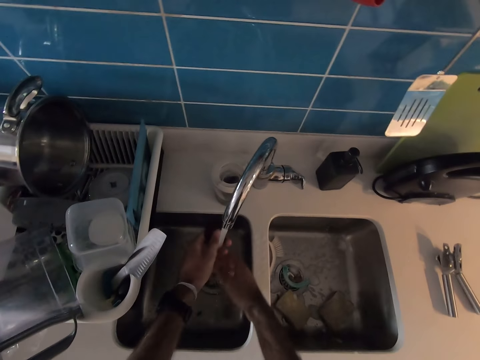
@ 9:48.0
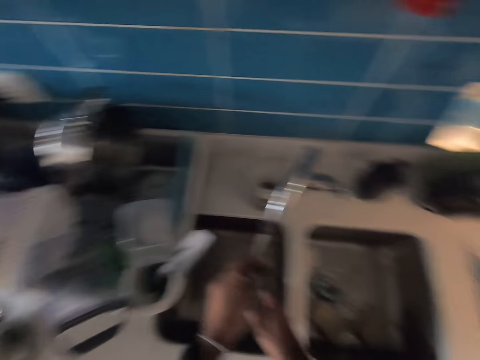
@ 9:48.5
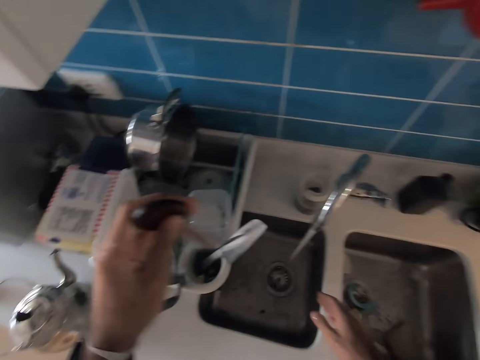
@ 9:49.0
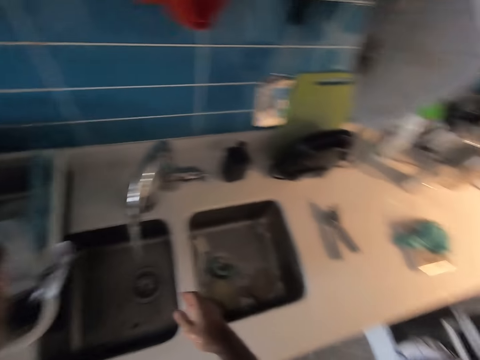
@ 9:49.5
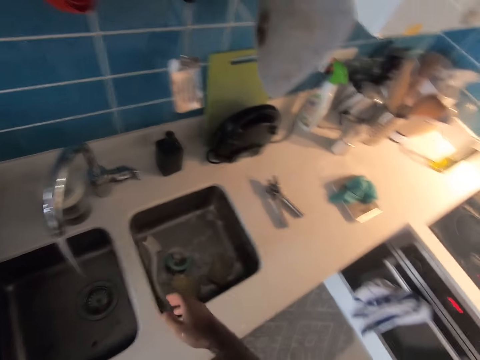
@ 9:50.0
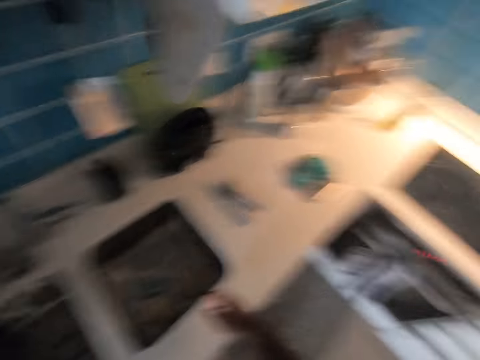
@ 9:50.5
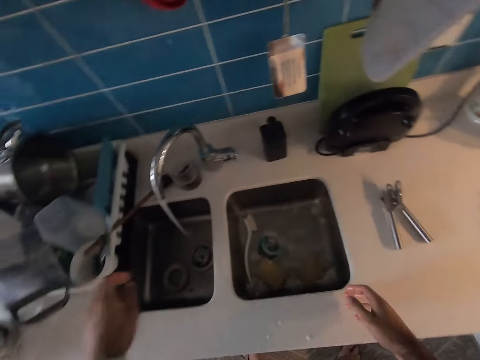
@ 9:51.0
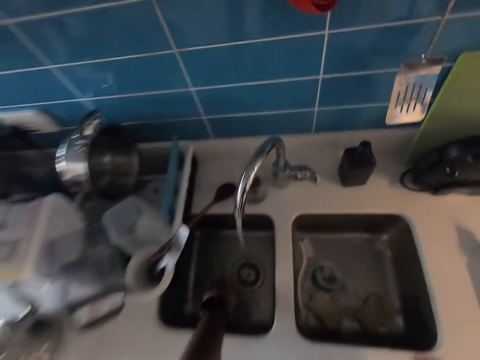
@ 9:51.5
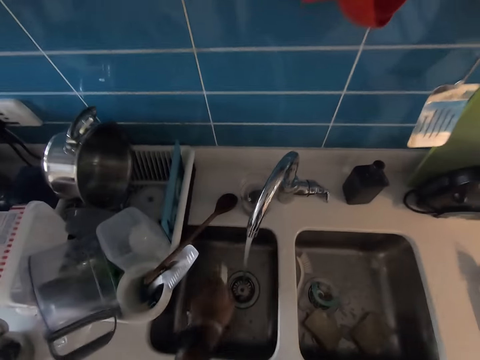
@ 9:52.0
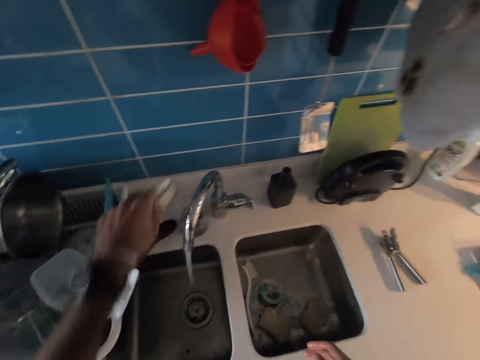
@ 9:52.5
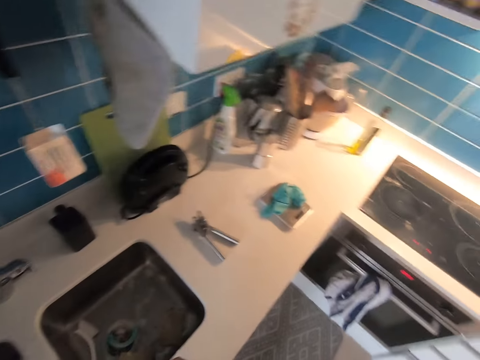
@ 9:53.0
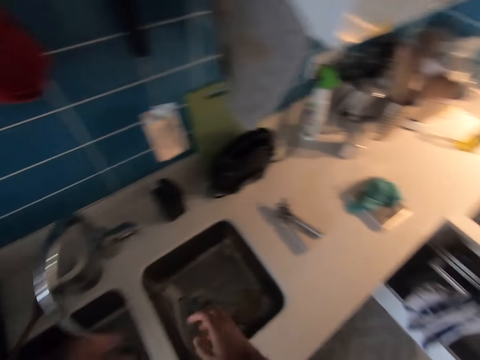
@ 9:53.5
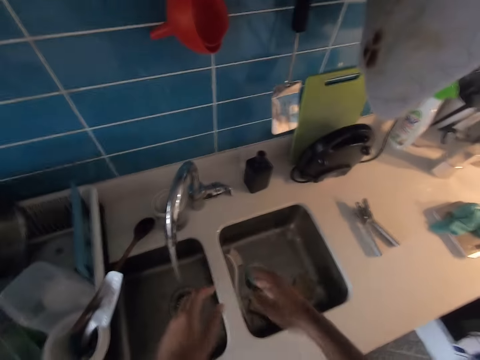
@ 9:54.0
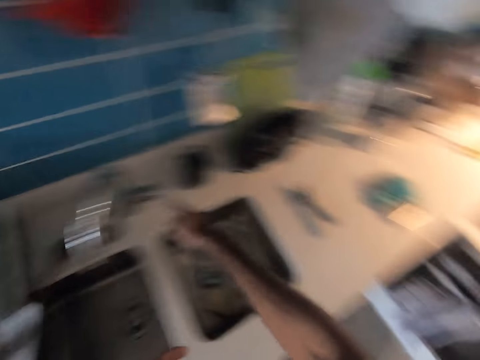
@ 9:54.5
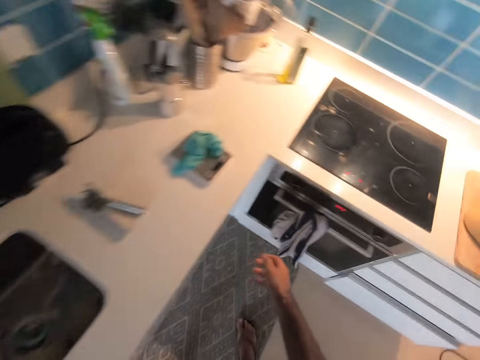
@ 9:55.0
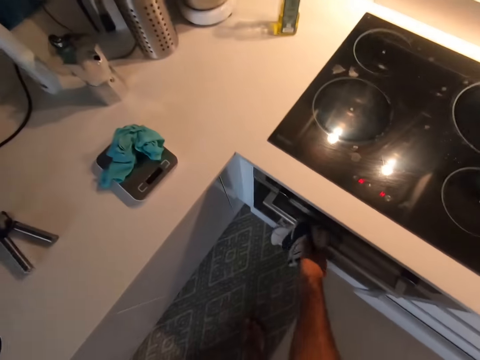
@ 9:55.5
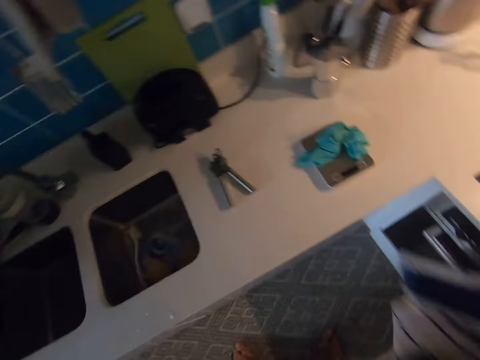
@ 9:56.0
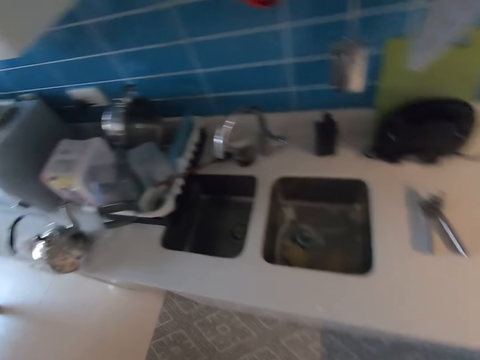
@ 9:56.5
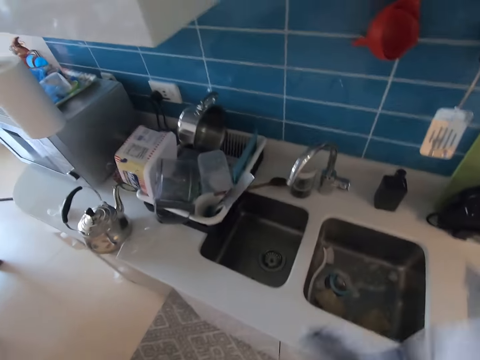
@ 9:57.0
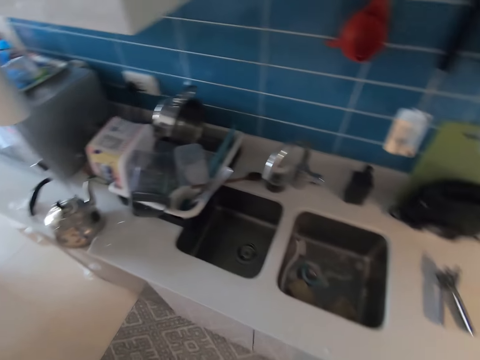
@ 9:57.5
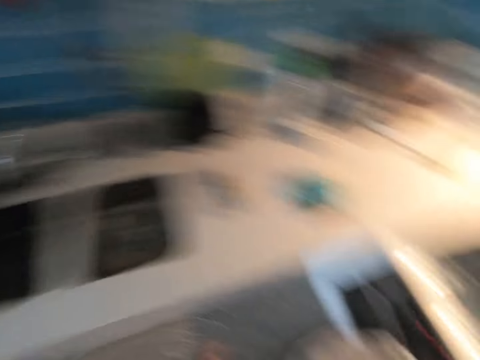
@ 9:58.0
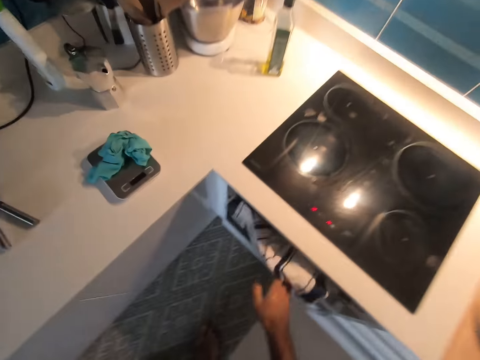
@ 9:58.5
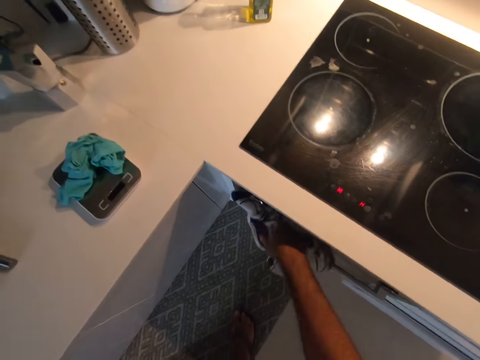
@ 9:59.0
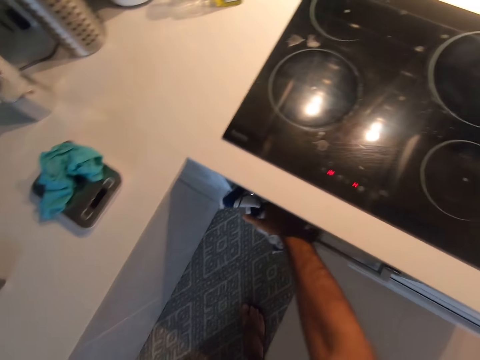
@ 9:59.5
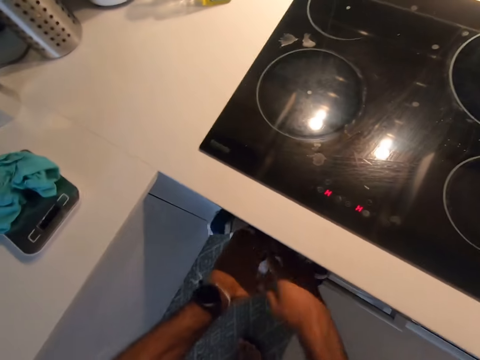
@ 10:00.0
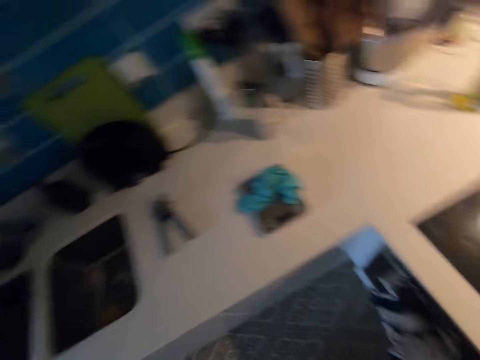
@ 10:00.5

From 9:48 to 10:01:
The camera wearer puts a cooking stick in the cutlery organizer. They pick a plastic cap, move a ring from the sink and place the plastic cap on the kitchen countertop. They close the tap. They pick a kitchen napkin or towel. They wipe hands with the towel. They hang the towel on the cooker handle.

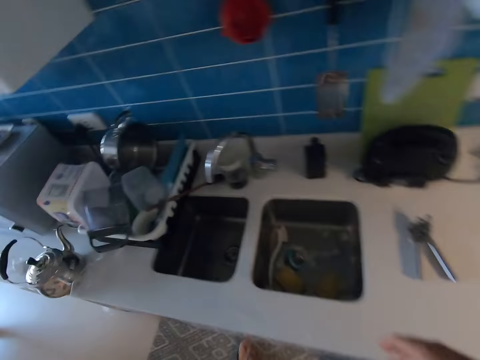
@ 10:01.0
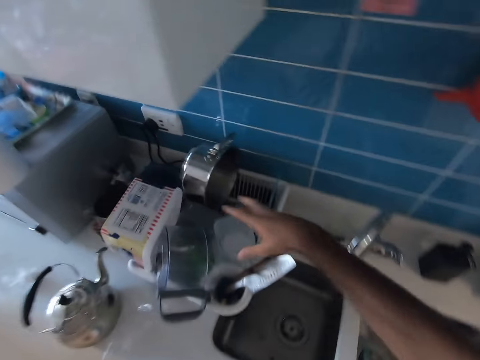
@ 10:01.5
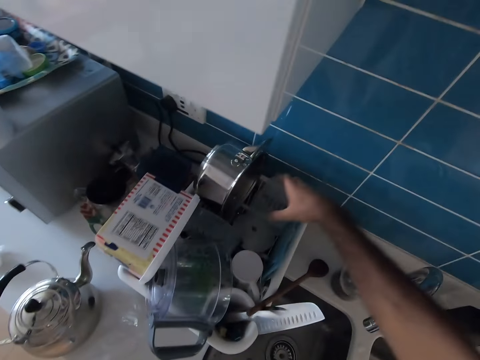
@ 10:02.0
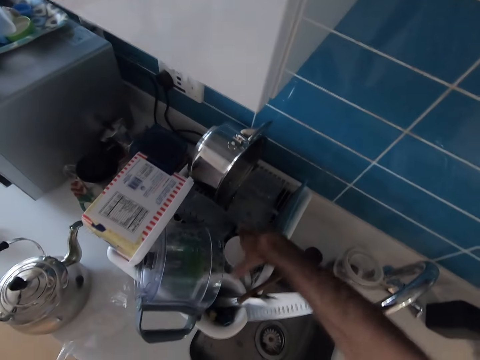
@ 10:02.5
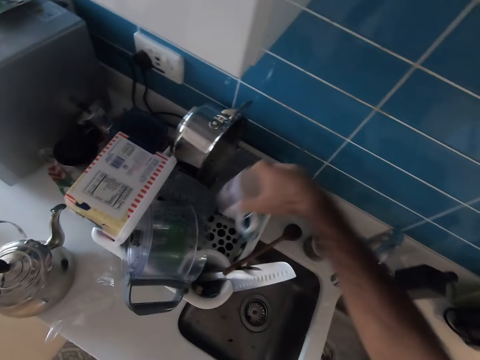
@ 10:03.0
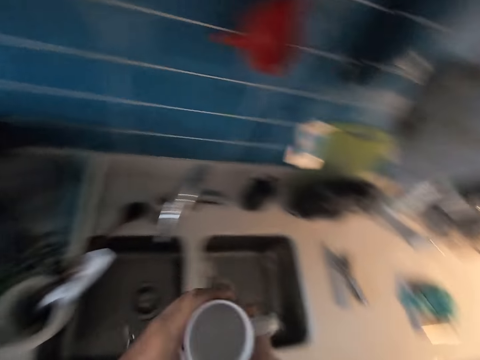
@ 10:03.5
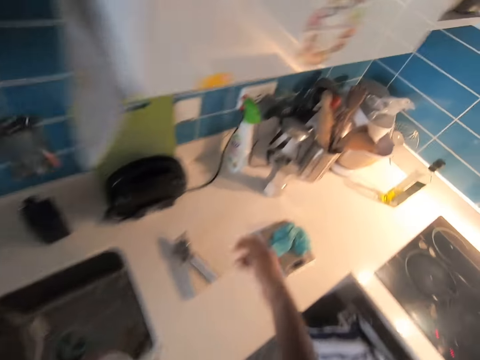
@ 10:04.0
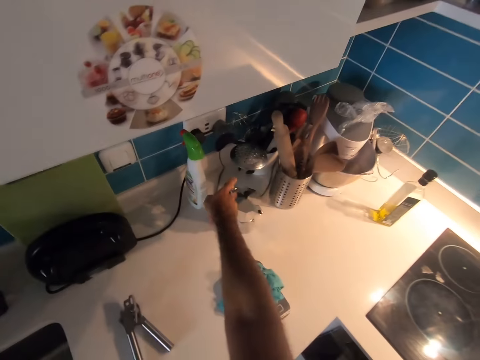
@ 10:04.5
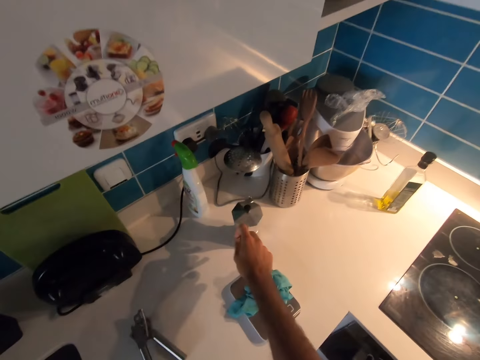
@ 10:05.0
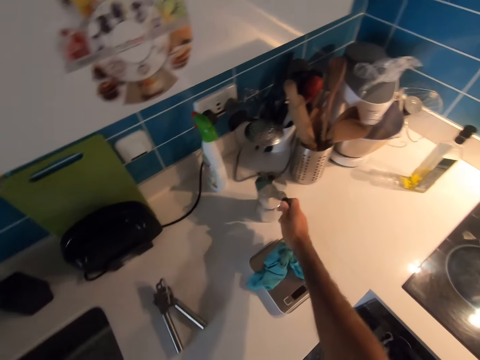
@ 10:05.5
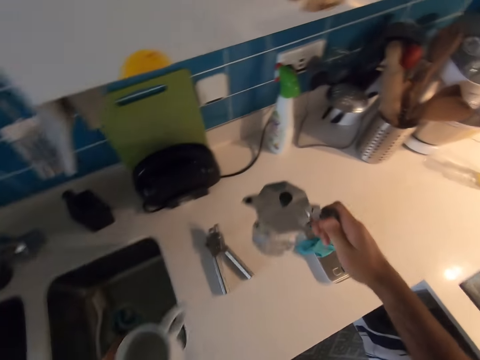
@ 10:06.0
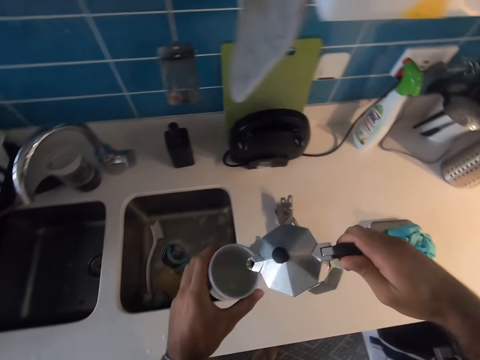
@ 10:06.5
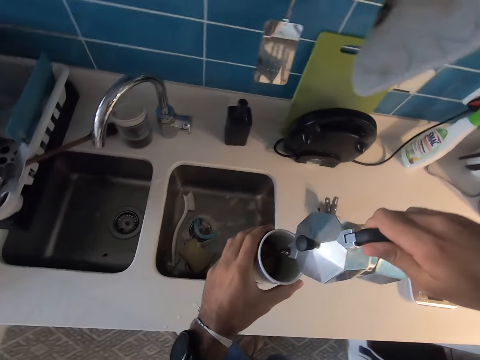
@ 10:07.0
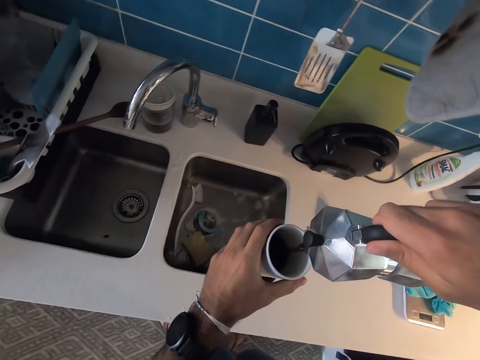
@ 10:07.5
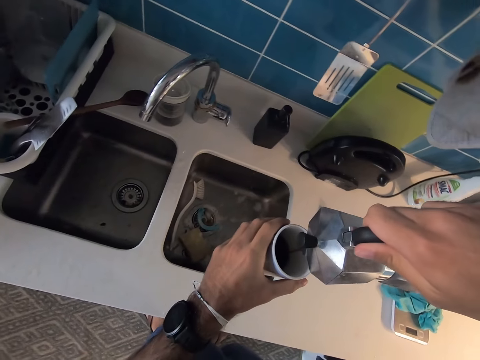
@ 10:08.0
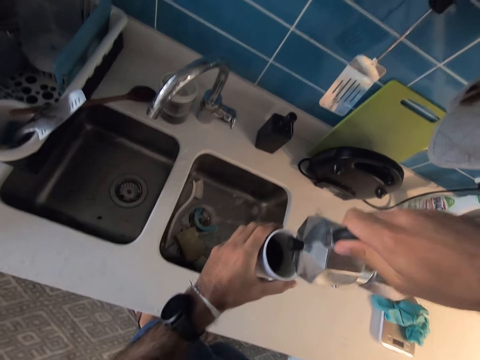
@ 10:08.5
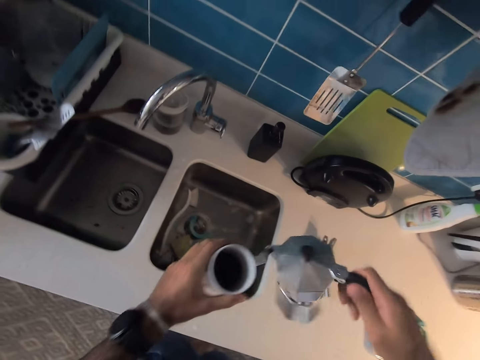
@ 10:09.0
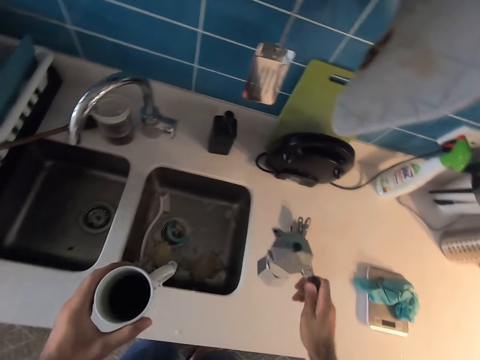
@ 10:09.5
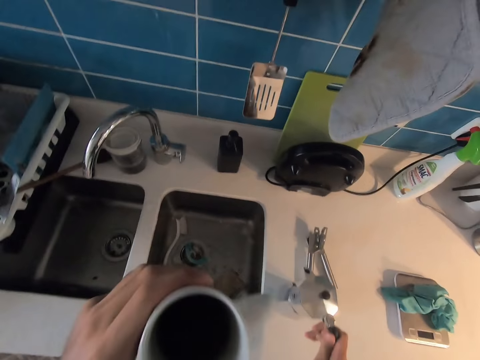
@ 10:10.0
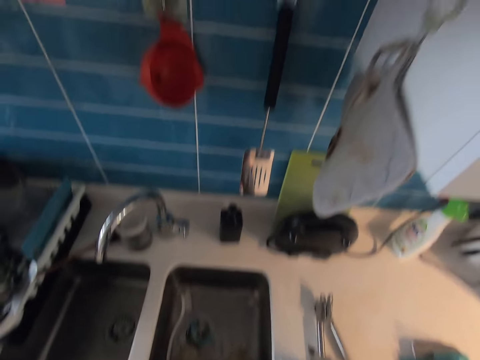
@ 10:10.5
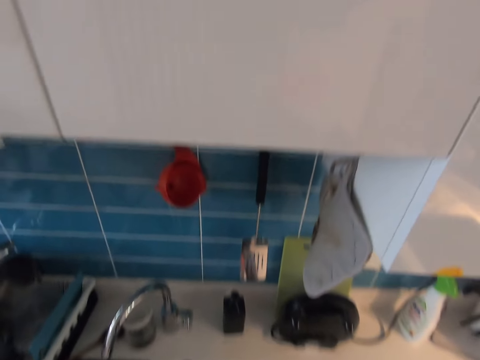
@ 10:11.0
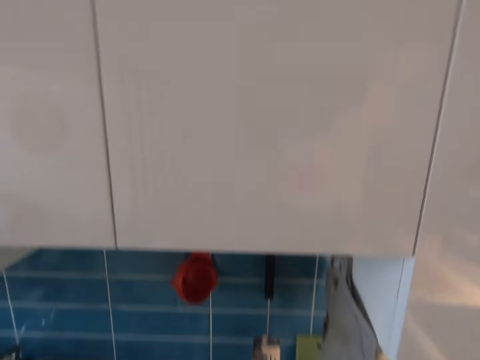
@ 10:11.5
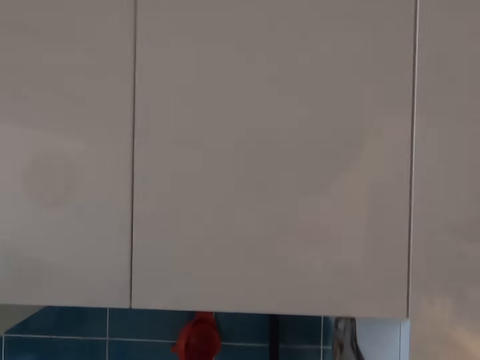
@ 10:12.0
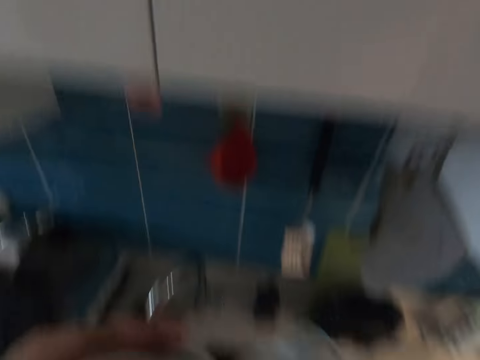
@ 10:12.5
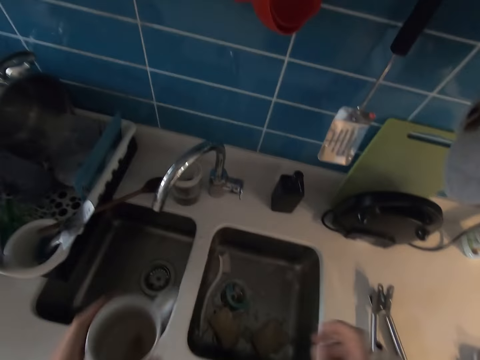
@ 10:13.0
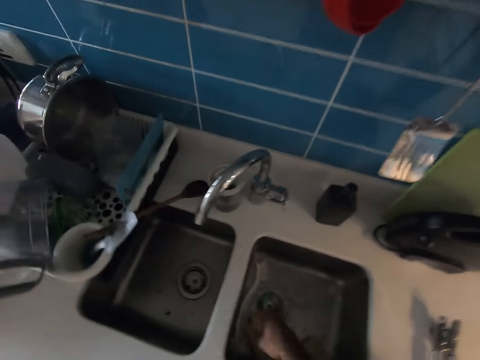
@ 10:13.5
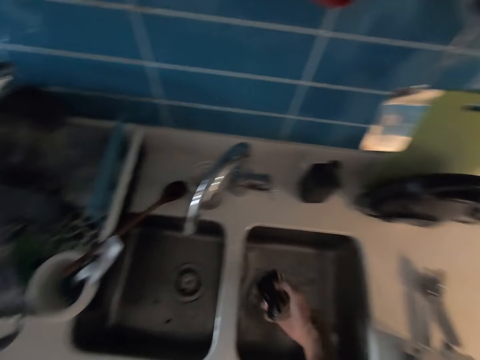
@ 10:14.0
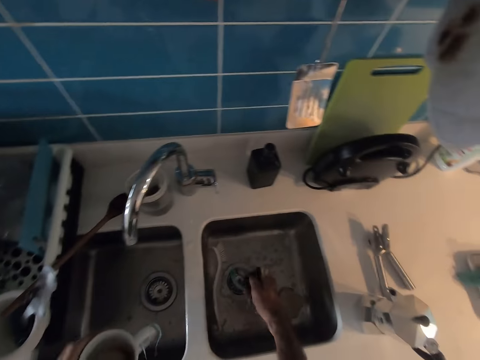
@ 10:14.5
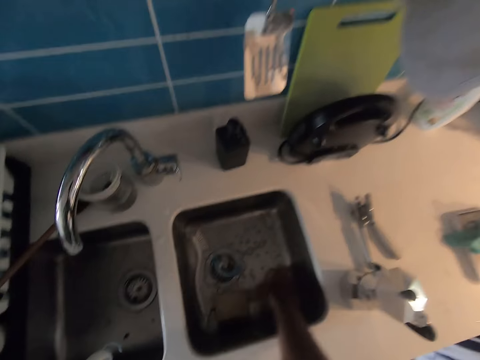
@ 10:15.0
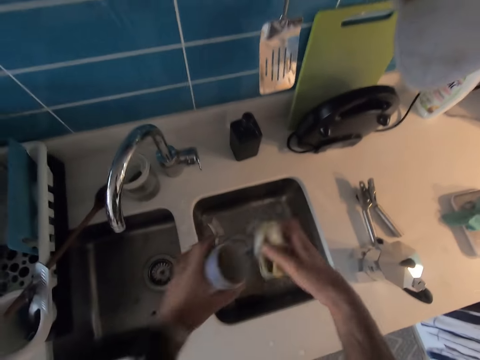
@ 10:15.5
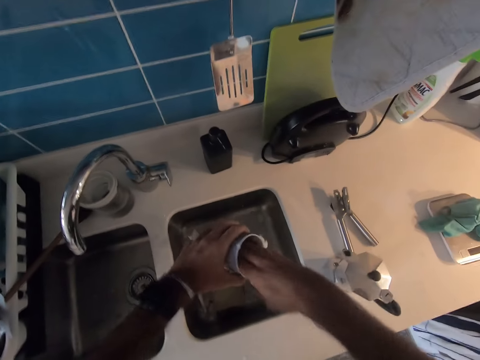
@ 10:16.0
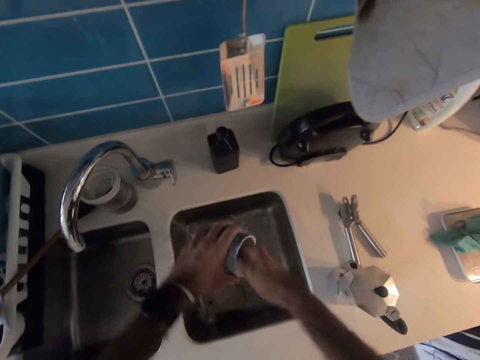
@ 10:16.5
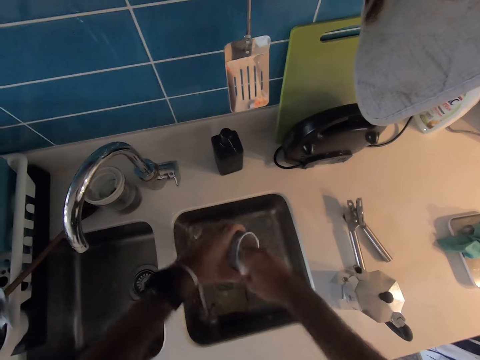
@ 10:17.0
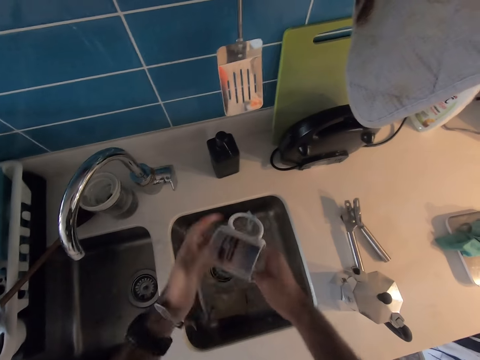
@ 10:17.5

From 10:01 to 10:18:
The camera wearer picks a container, moves the container in a rack and puts down the container. They move a cup and pick a mug. They pick a coffee kettle on the countertop. They pour coffee in the mug. They drink coffee from the mug. They place the kettle on the countertop. They pick a washing sponge and squeeze the washing sponge. They clean the cup with the sponge.
